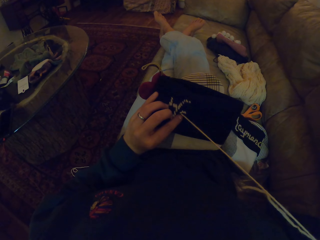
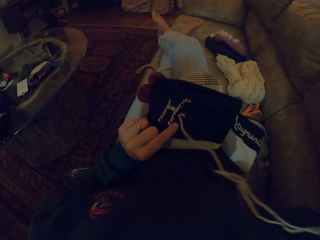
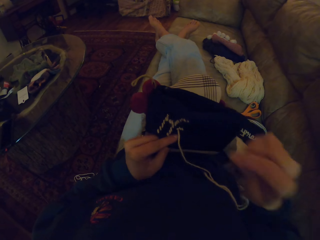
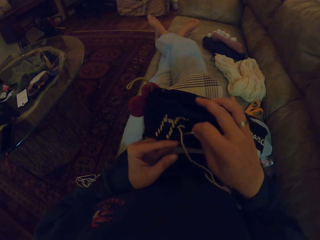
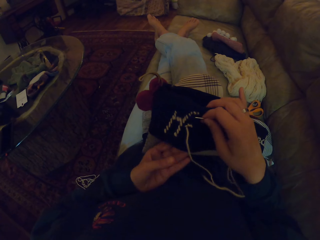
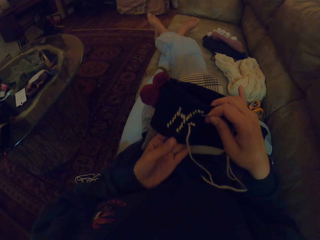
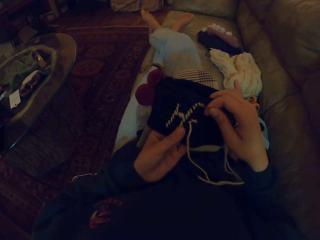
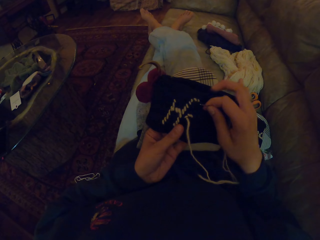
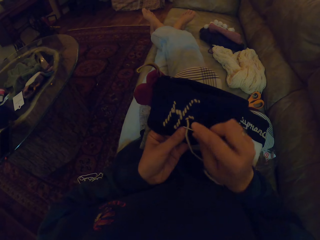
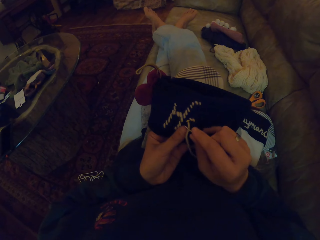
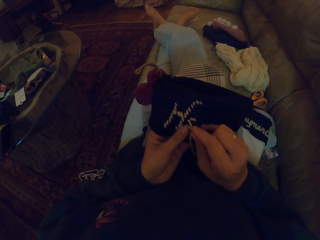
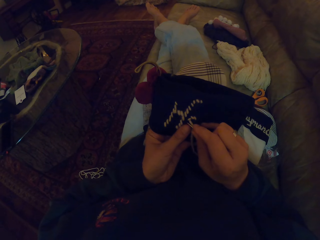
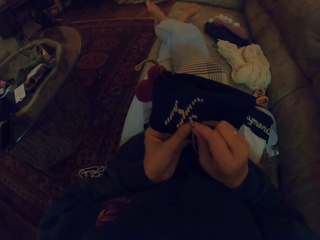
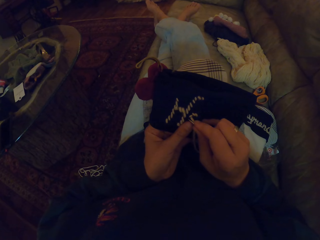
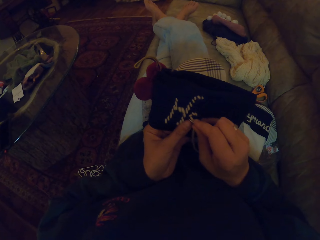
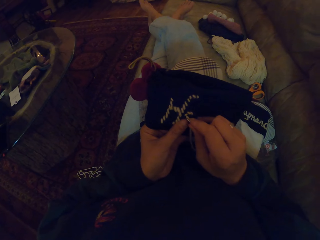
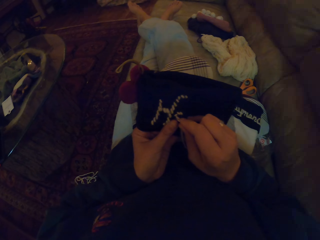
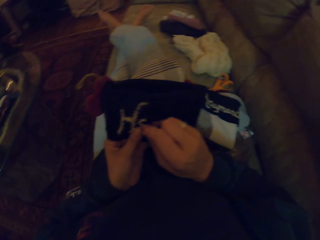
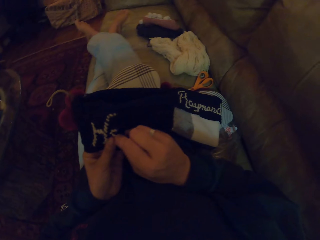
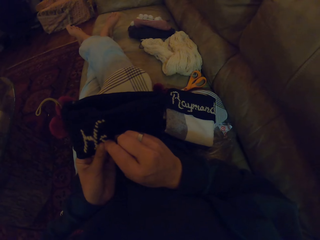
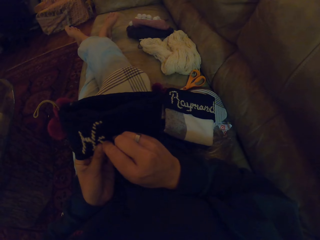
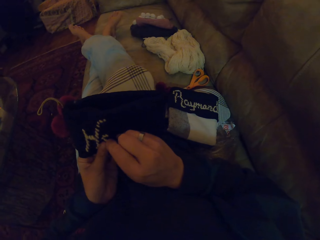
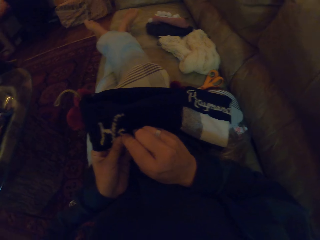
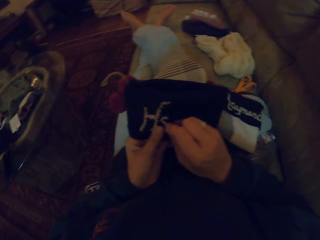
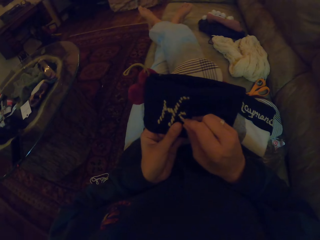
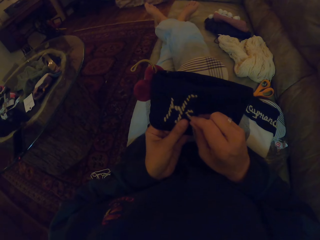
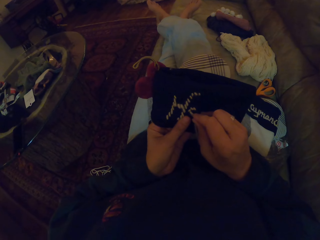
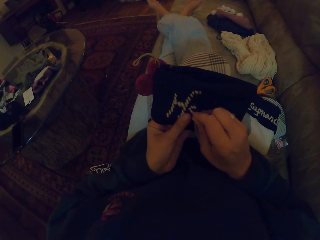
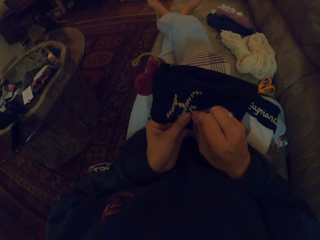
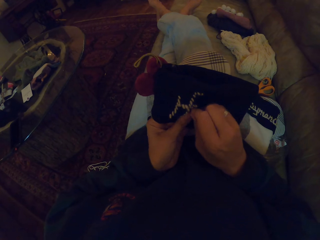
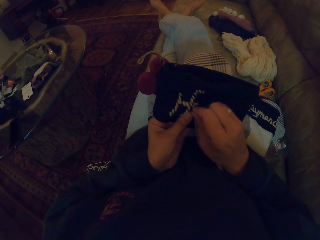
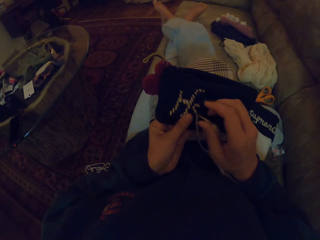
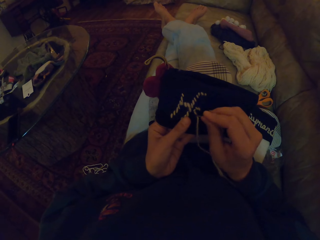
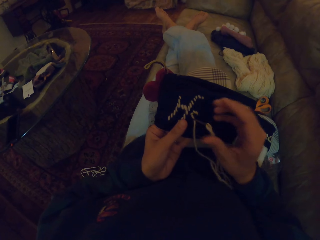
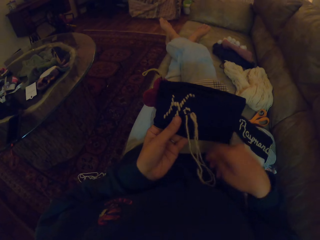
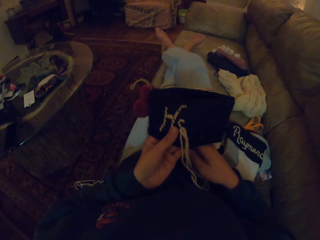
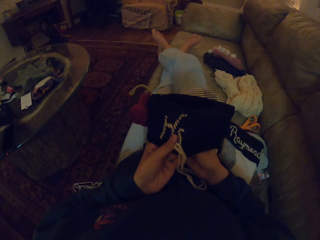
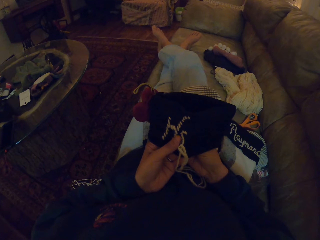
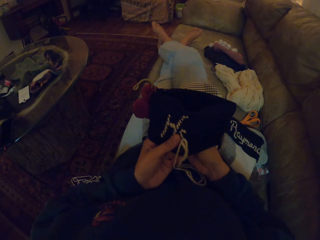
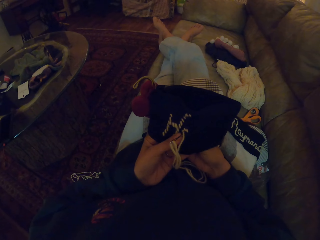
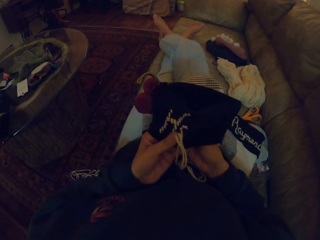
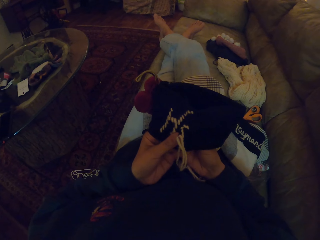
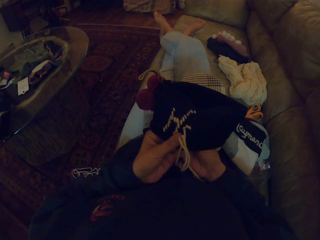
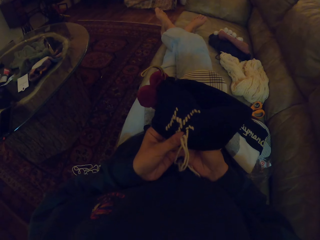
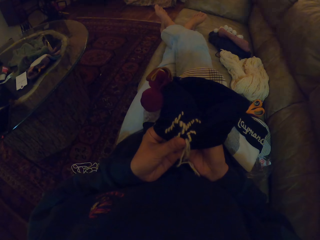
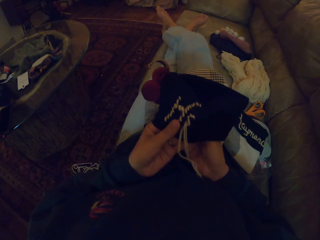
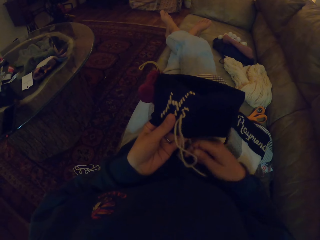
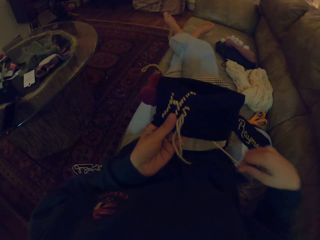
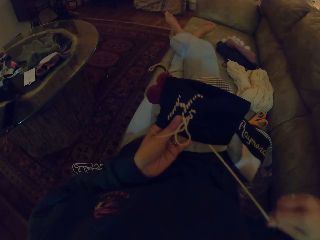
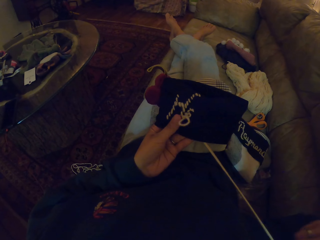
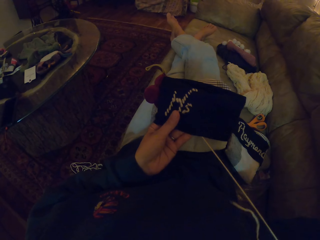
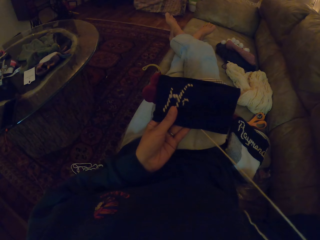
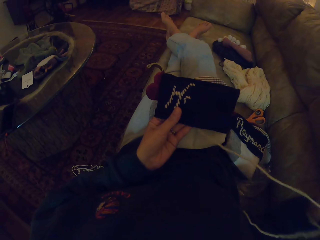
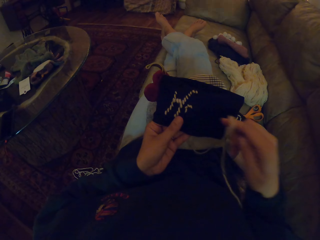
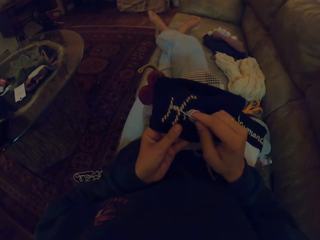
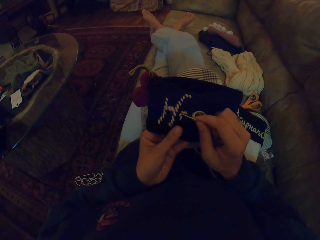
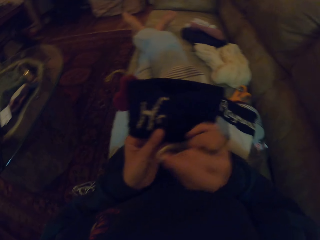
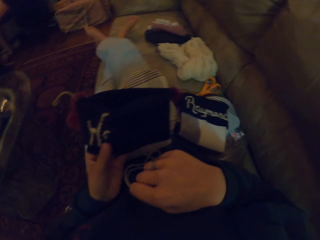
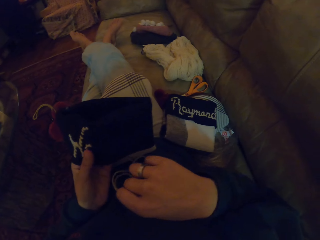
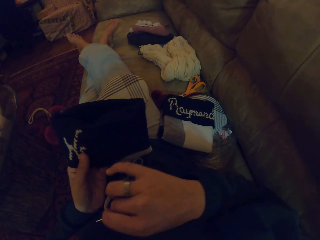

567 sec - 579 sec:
The camera wearer looks at a piece of cloth. They mend the crochet.

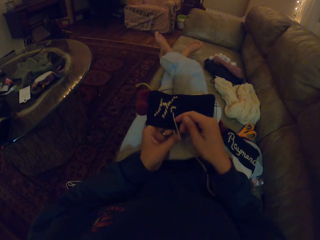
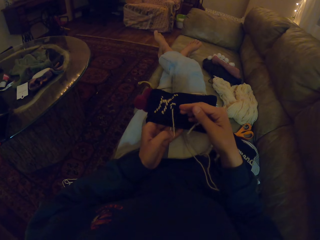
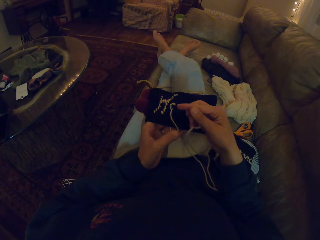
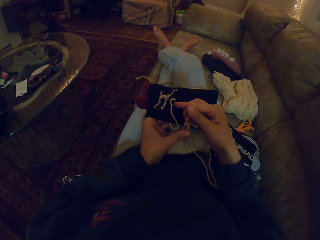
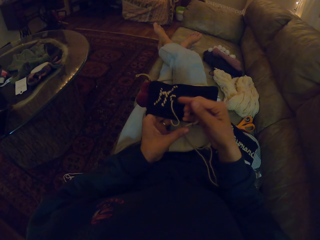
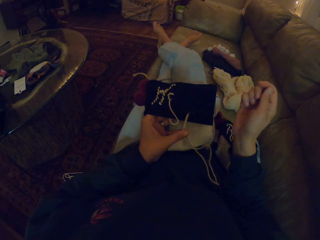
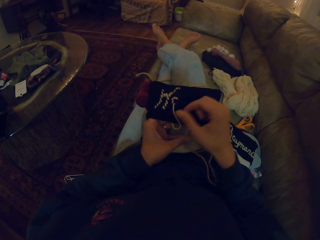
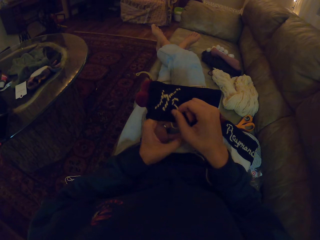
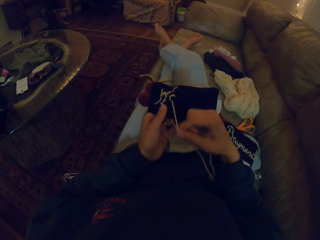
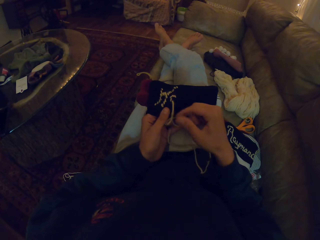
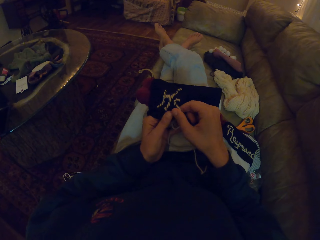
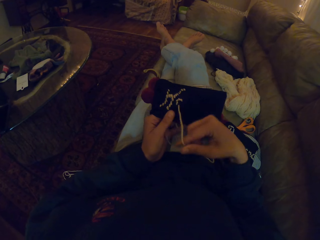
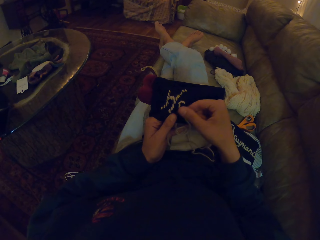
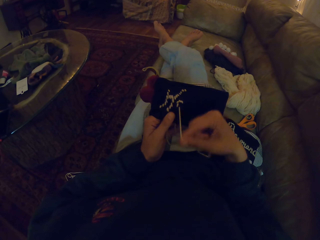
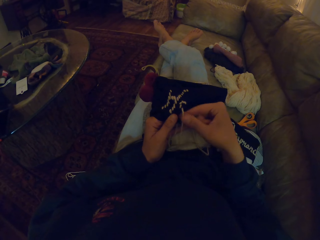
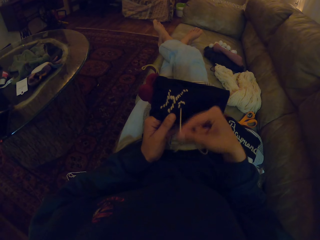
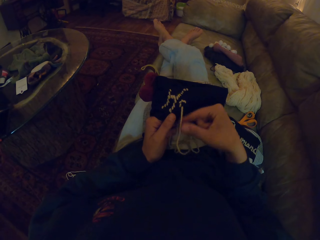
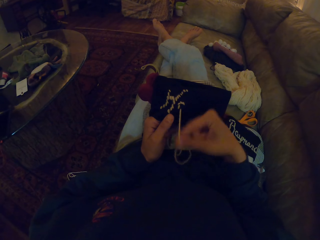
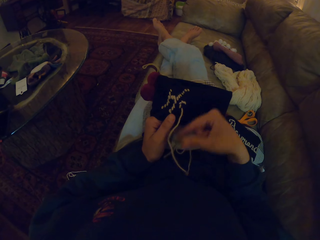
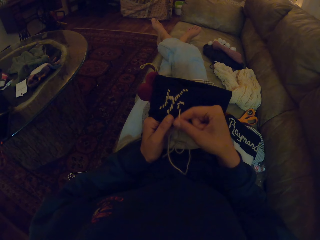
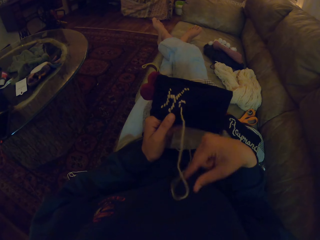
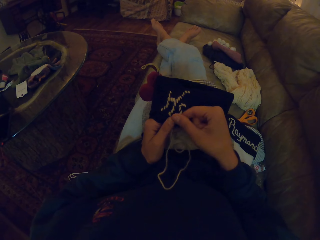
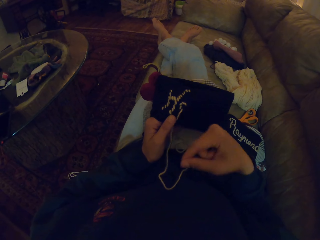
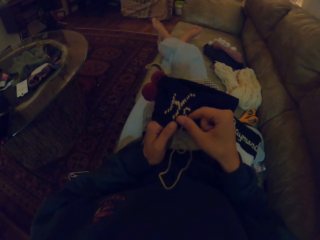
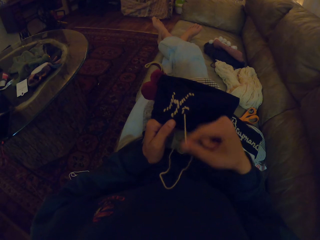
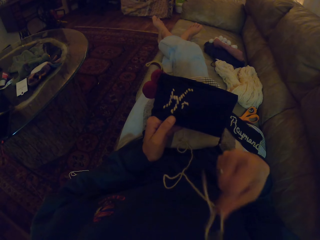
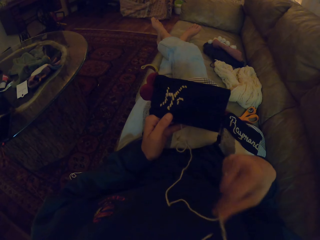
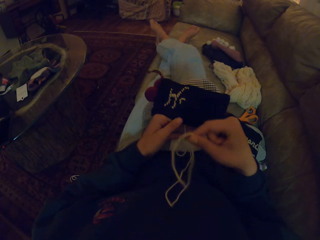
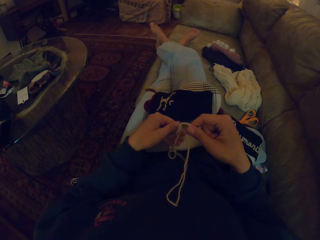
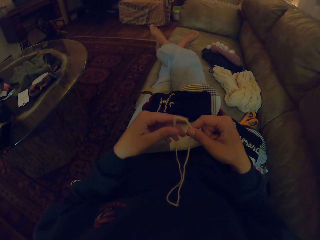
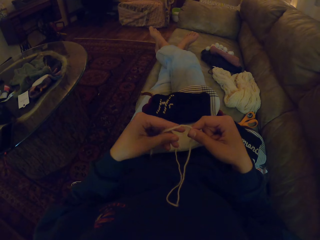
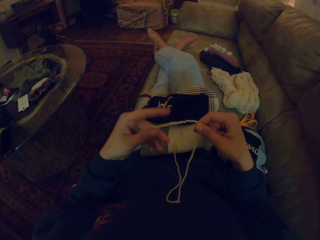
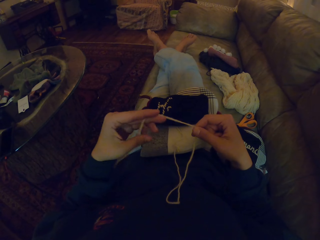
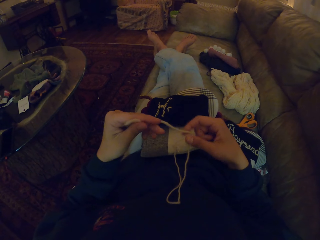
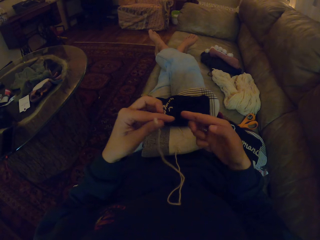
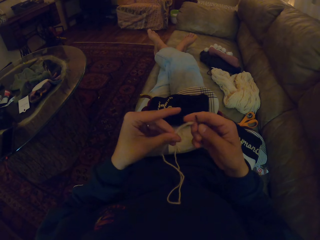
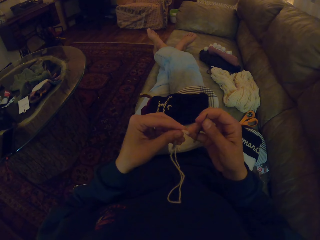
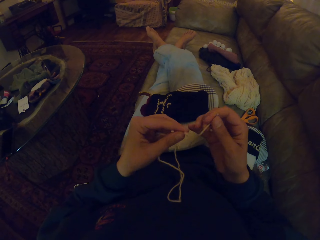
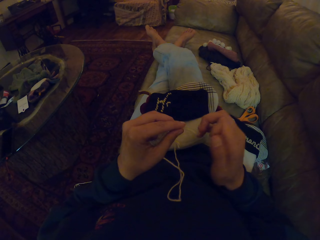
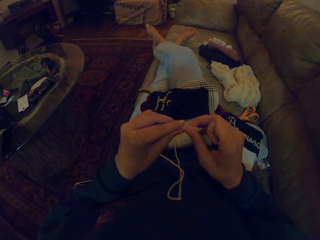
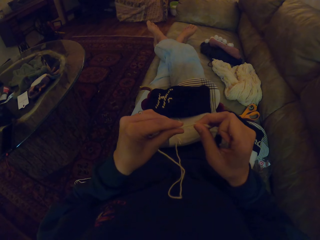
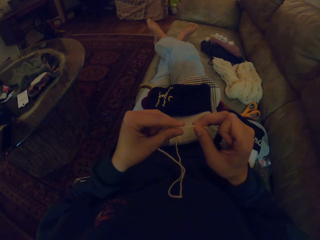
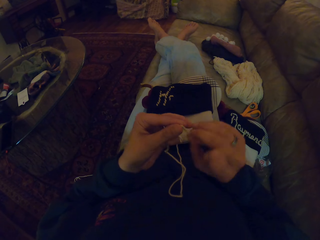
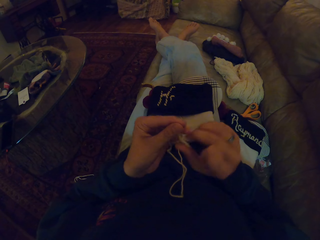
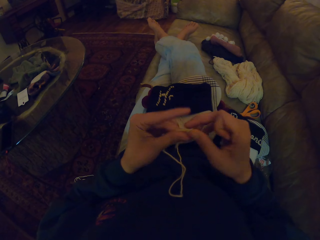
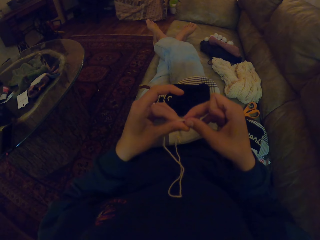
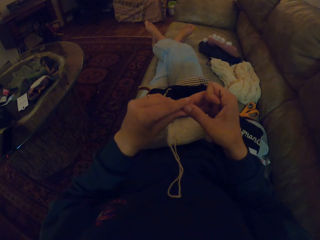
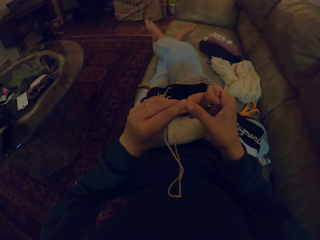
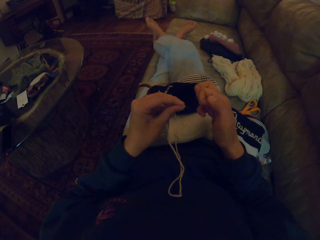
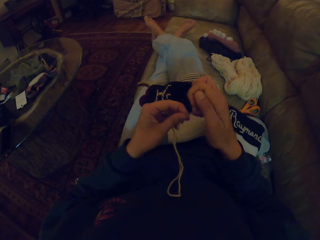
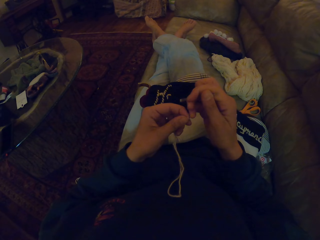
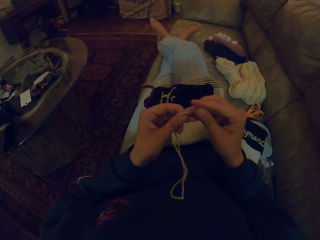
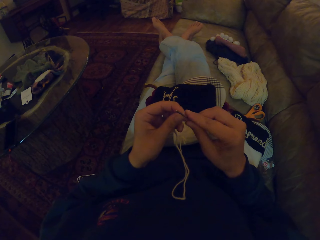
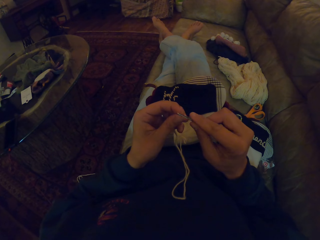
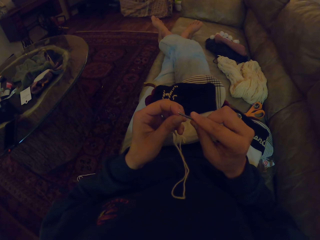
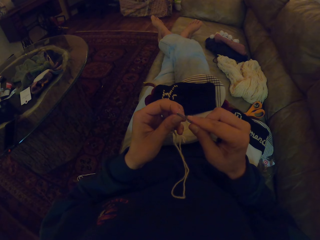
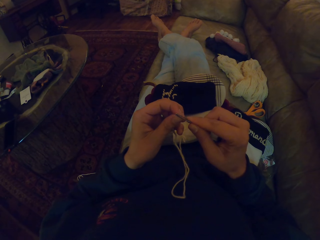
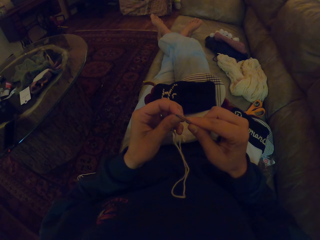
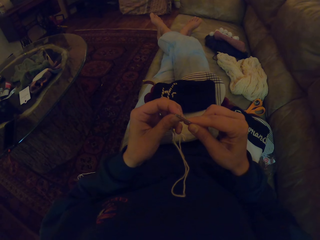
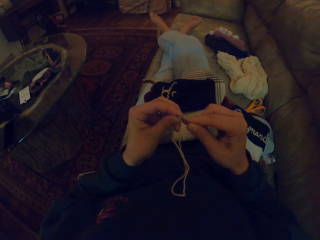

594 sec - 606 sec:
The camera wearer pulls a thread from the piece of cloth. They fold the thread.
